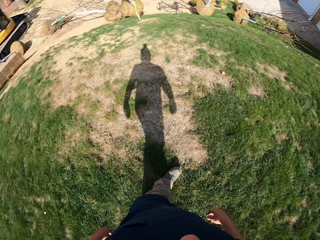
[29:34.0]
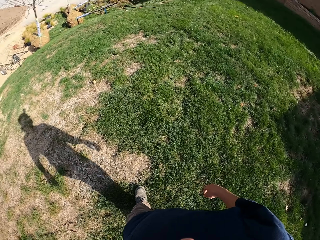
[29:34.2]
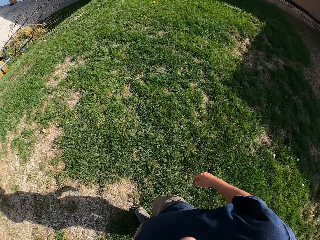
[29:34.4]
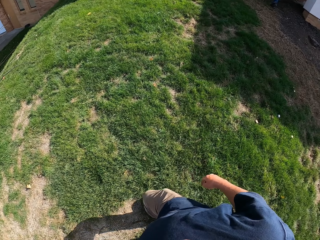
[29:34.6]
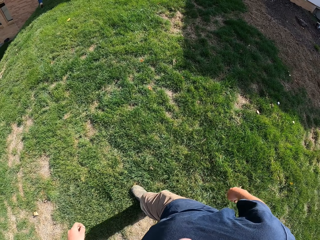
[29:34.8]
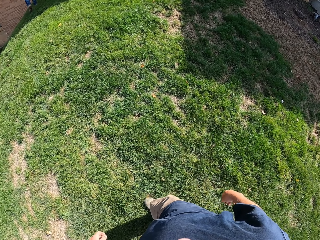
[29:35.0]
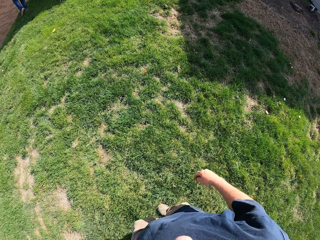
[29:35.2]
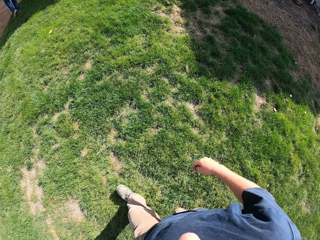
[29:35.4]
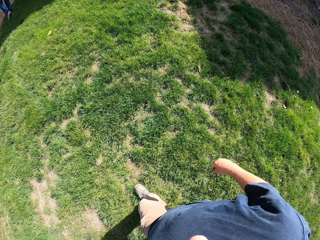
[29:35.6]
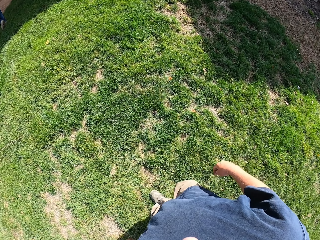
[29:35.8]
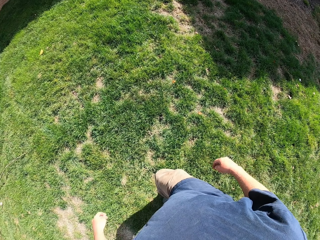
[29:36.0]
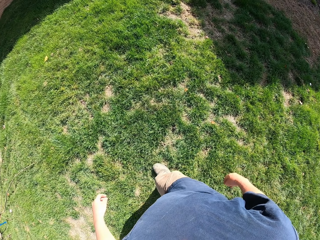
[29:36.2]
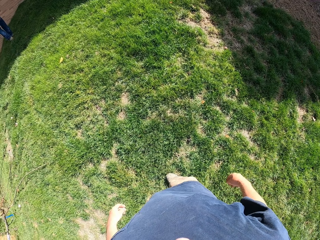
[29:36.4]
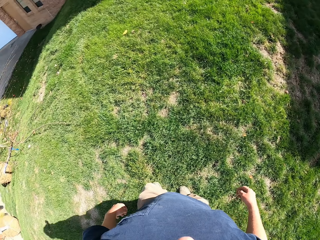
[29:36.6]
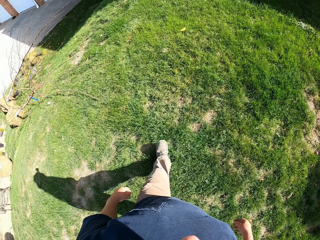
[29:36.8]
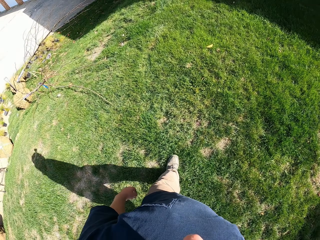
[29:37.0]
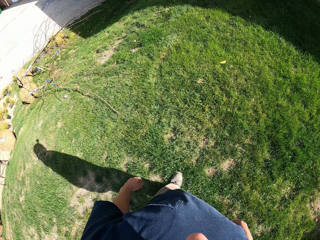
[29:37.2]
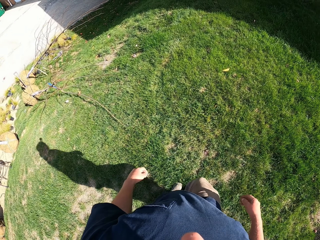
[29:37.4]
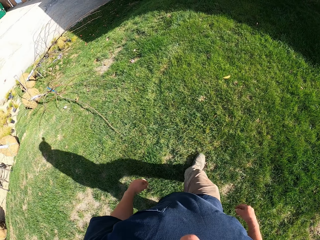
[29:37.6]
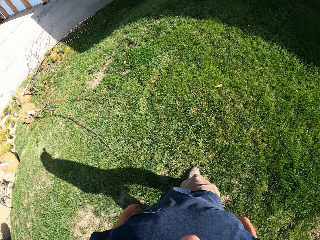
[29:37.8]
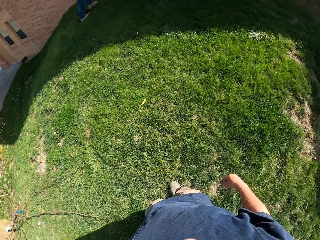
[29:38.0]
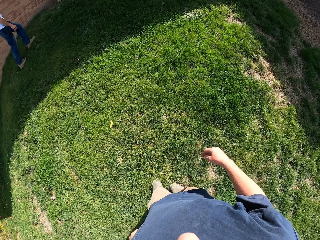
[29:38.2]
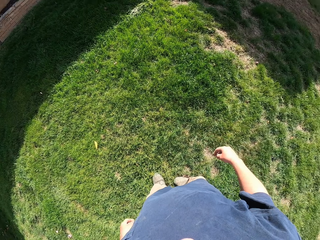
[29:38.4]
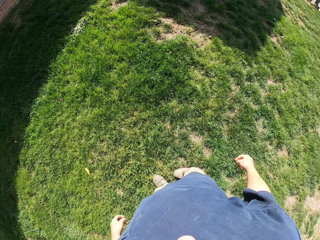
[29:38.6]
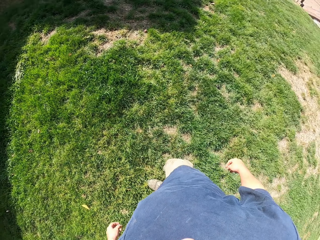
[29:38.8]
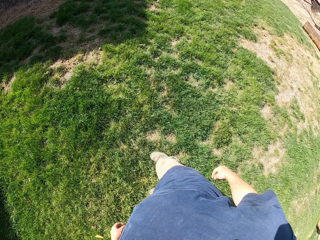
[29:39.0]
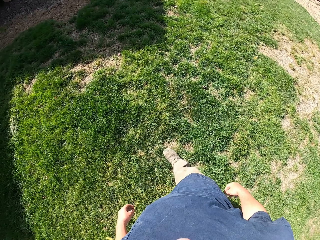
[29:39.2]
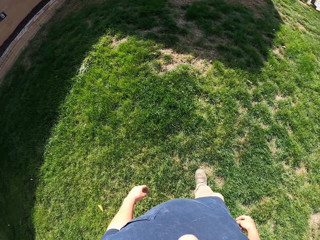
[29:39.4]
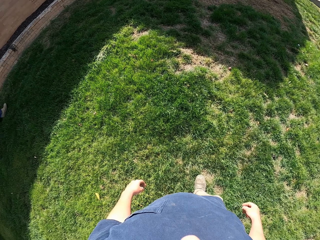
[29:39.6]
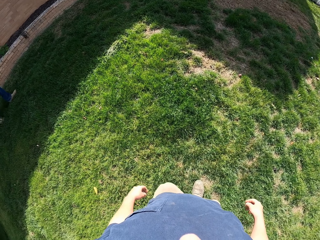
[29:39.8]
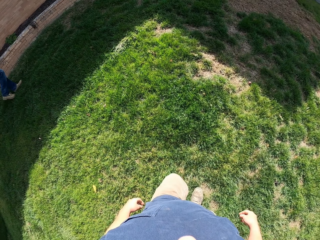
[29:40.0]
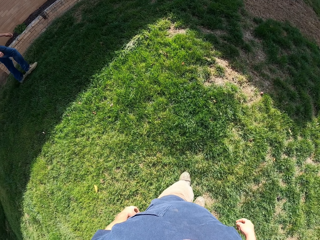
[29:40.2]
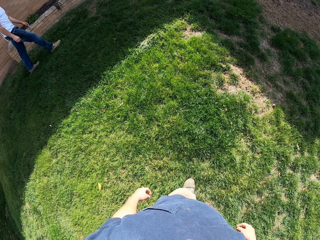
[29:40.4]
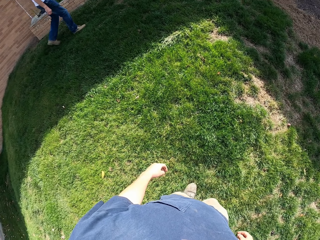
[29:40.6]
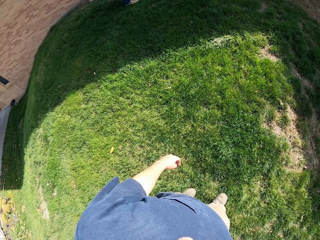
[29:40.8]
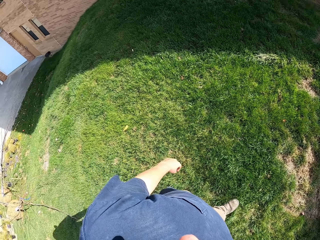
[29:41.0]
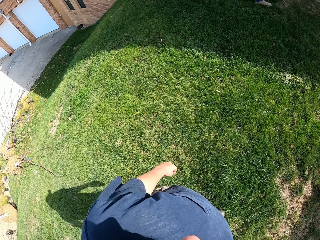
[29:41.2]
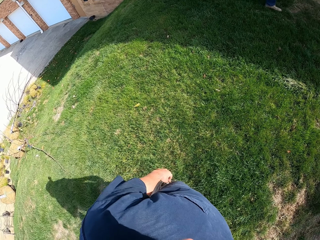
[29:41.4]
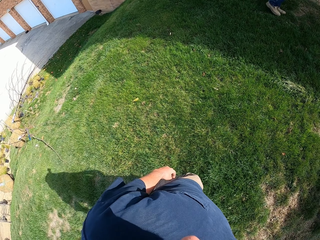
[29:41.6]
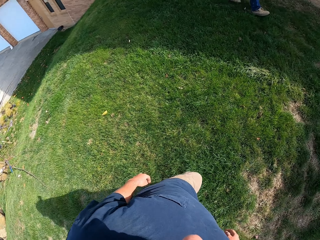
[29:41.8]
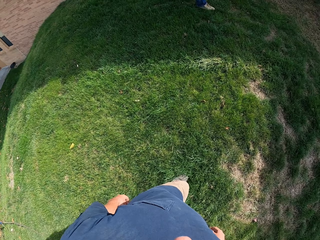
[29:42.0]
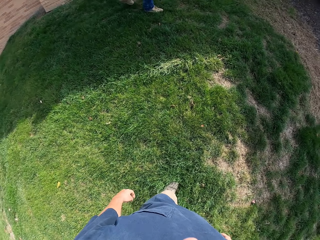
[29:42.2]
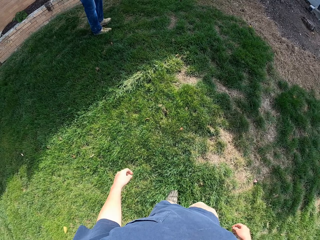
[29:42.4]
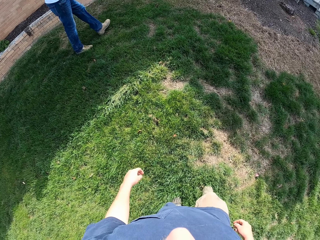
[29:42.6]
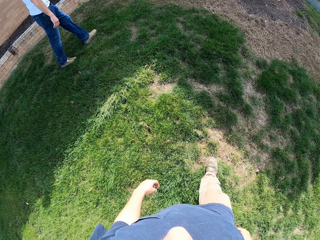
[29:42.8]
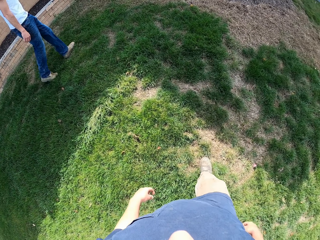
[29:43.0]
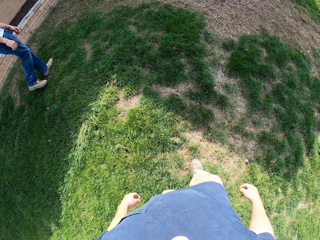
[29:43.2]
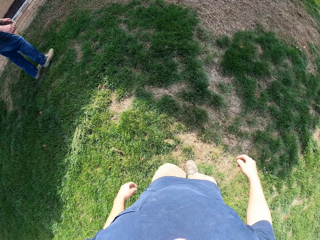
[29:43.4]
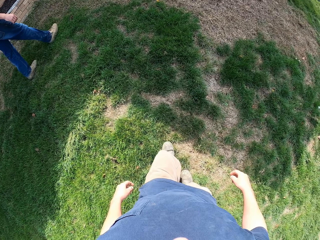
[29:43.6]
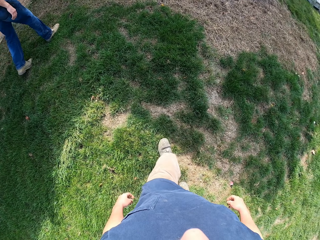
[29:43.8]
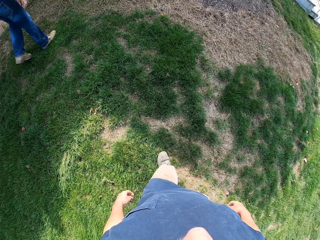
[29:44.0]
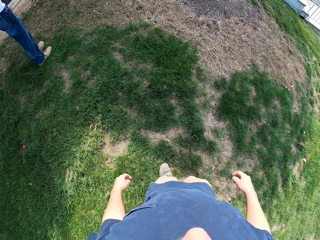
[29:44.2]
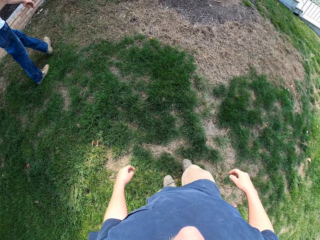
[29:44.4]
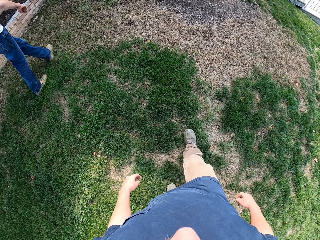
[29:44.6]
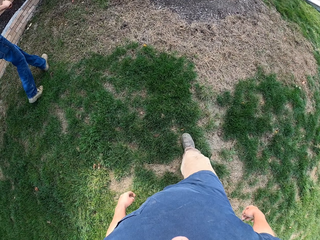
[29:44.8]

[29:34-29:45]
The camera wearer looks around. They walk in the compound.

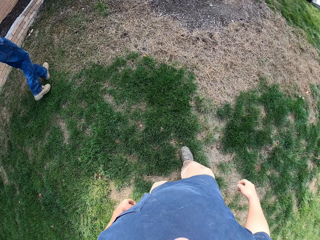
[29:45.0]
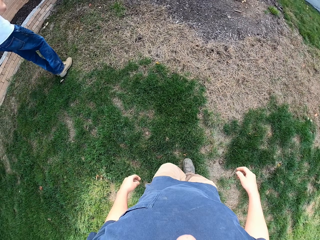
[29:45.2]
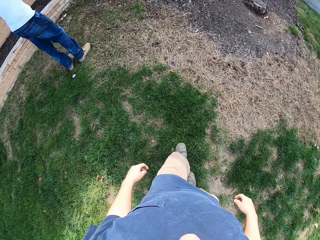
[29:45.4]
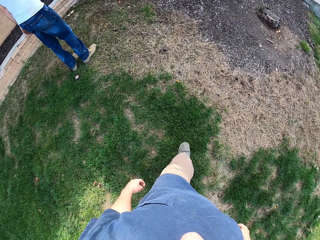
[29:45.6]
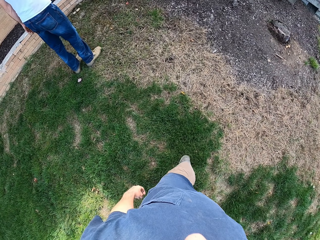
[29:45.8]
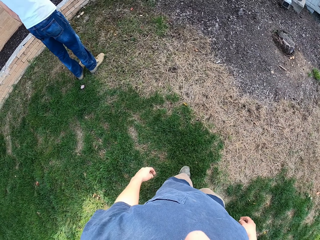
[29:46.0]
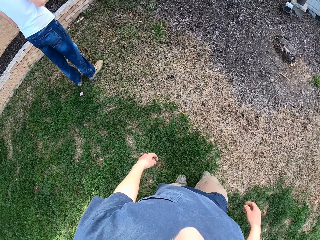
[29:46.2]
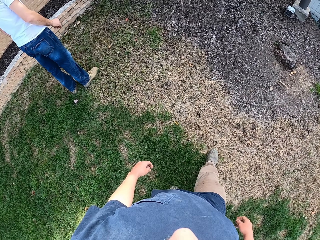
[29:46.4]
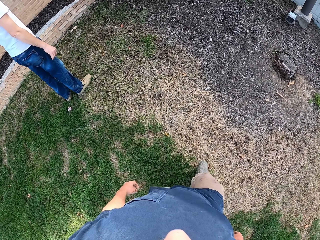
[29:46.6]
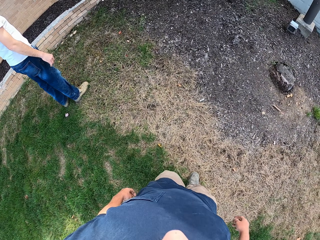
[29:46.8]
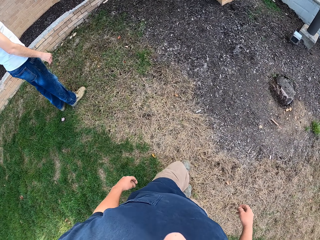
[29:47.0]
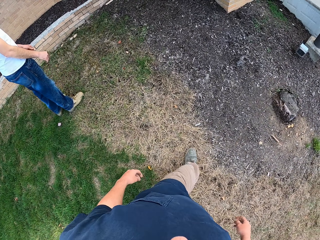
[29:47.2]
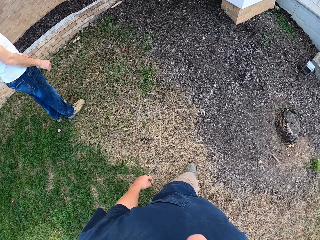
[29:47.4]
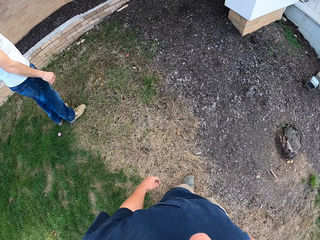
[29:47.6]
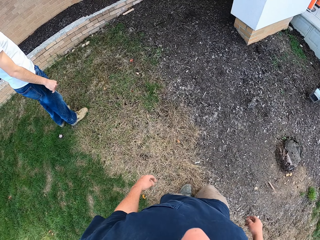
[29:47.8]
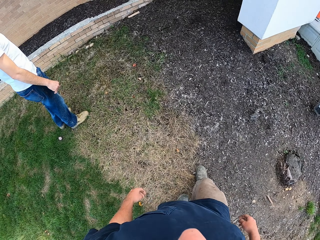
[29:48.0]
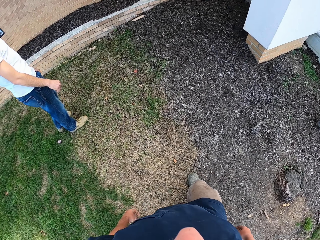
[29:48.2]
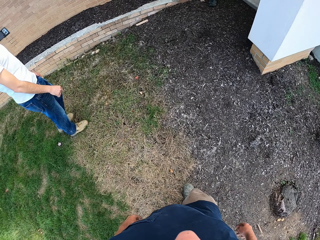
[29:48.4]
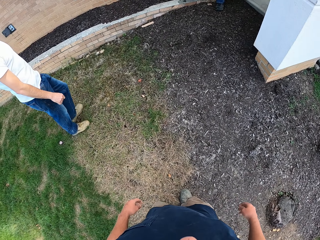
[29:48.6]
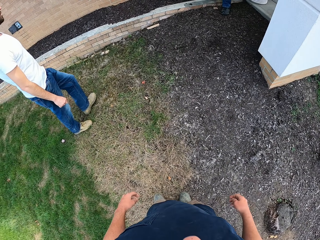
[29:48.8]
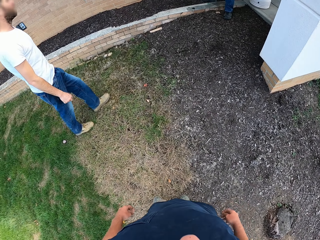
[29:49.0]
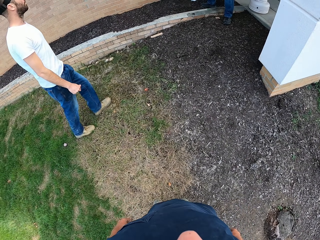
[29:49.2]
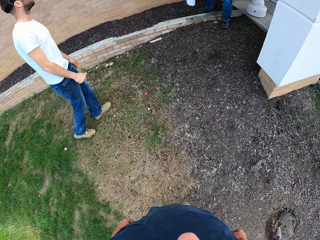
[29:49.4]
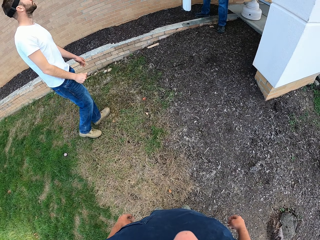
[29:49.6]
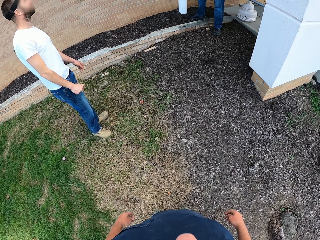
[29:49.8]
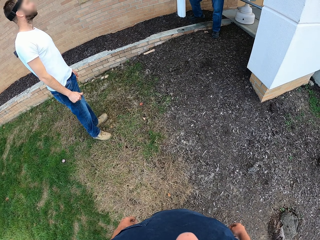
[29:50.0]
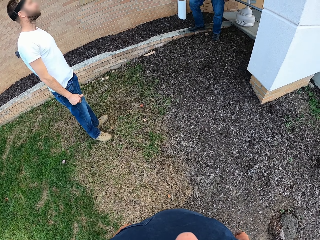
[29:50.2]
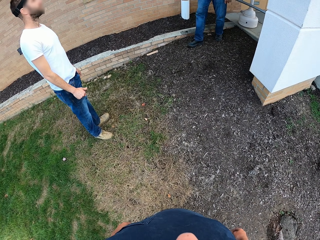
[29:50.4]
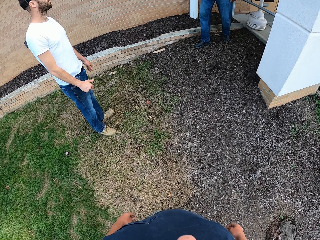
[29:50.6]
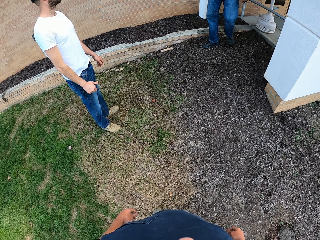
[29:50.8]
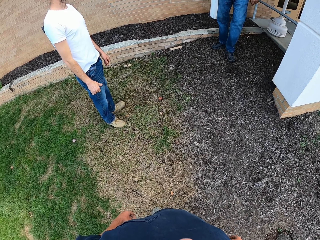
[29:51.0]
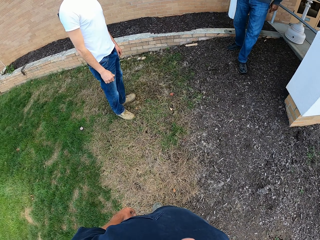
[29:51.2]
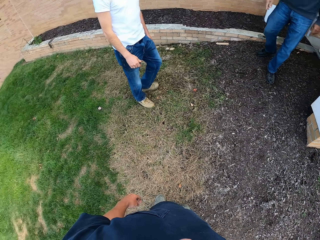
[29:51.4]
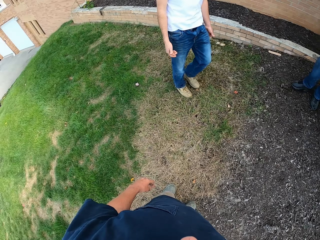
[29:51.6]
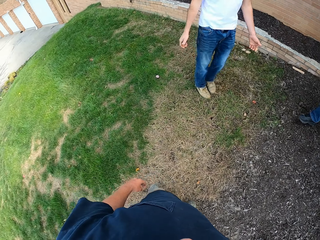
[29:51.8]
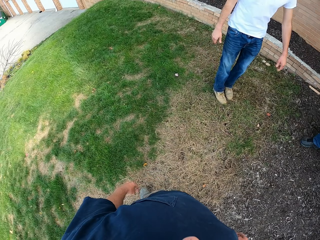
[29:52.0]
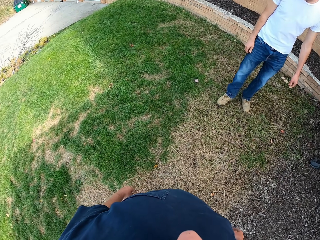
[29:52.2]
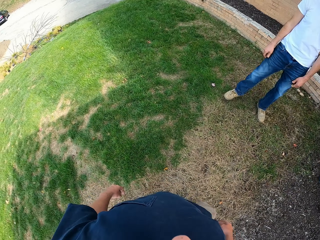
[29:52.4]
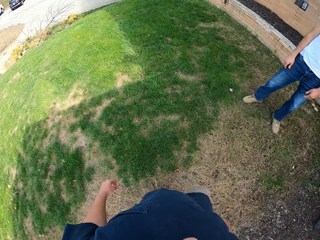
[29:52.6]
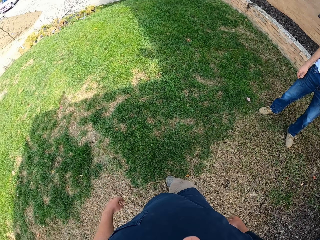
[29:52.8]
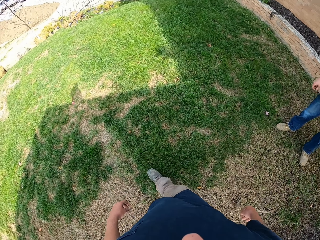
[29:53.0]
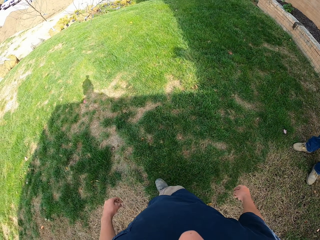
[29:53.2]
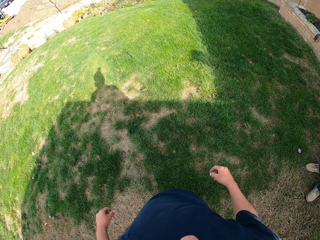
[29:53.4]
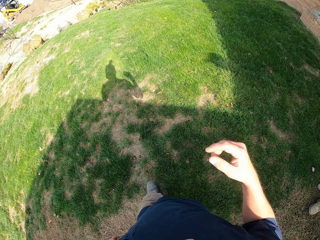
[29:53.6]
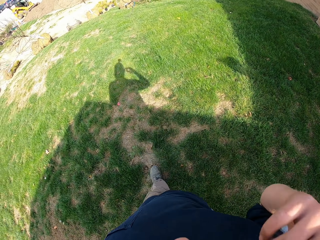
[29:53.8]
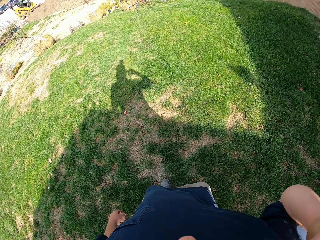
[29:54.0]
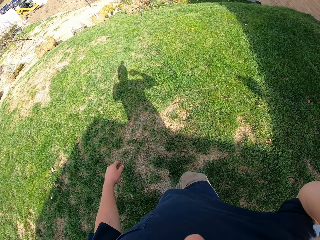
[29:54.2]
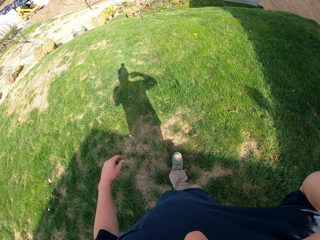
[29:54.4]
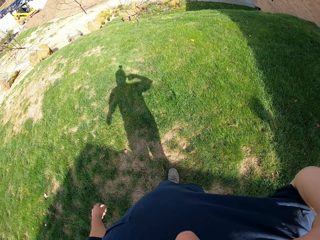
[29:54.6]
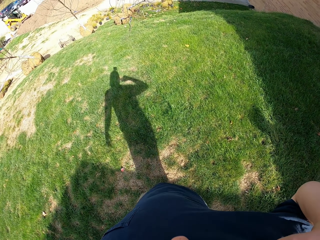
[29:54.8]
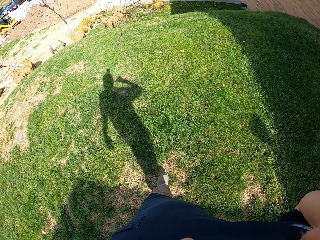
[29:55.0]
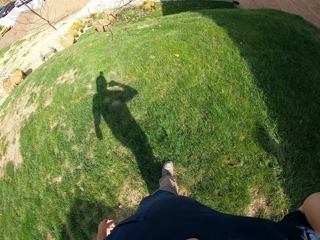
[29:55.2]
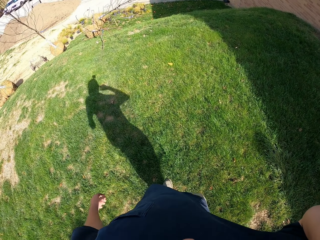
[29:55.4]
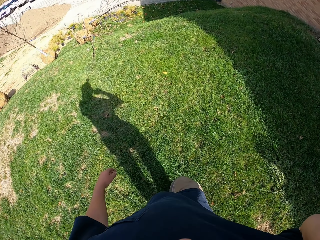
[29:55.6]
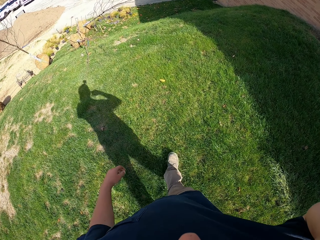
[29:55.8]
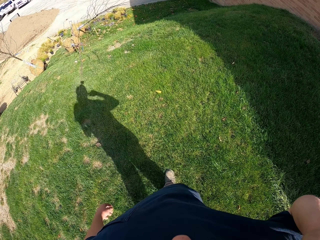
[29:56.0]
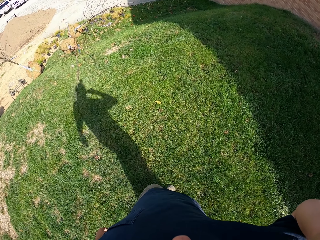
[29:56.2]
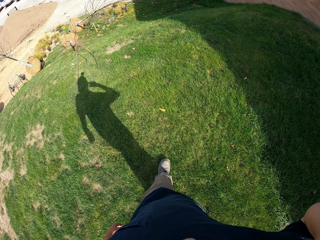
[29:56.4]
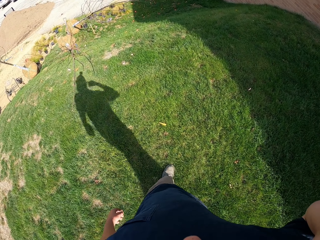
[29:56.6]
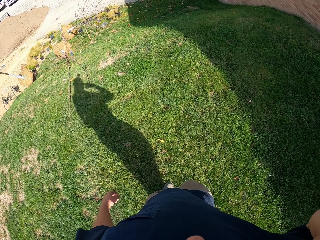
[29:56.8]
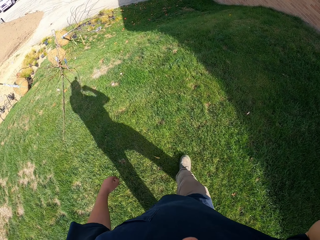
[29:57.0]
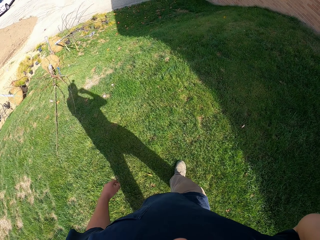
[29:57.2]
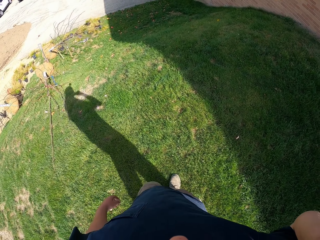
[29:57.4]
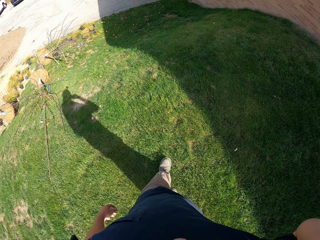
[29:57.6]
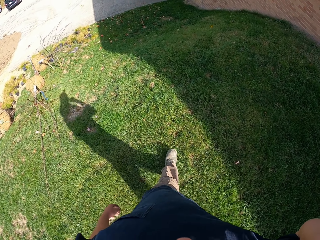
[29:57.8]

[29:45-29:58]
A man stands in the compound. The camera wearer stands beside the man. He looks around. He walks in the compound. He raises his hand to something. He touches his face.
